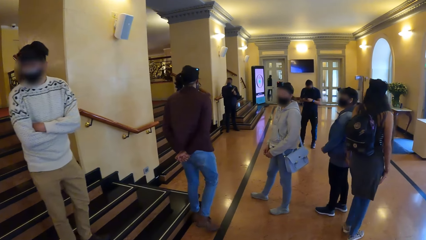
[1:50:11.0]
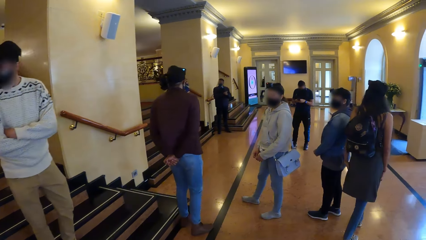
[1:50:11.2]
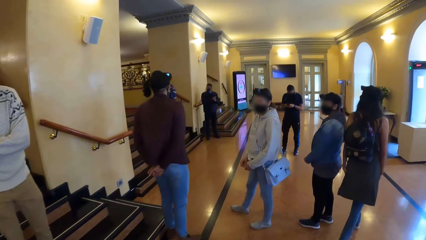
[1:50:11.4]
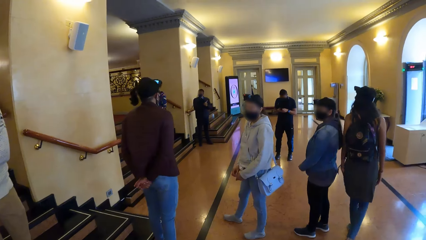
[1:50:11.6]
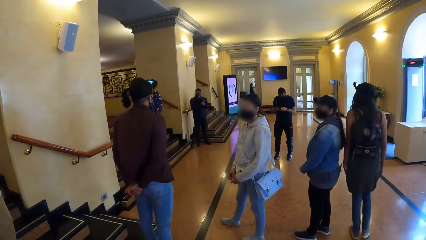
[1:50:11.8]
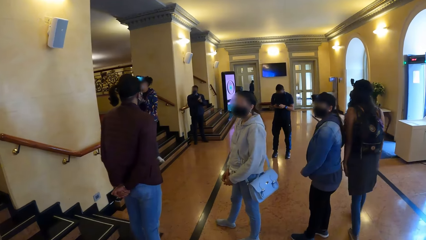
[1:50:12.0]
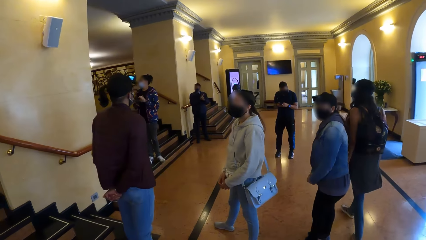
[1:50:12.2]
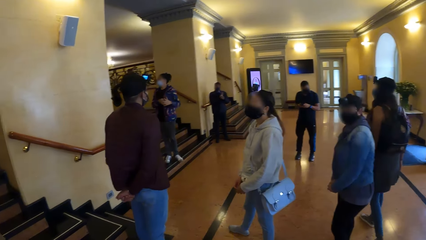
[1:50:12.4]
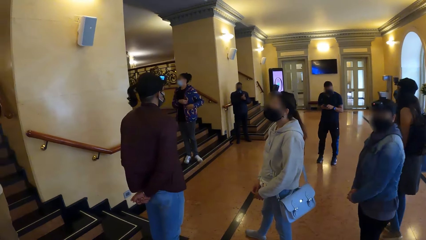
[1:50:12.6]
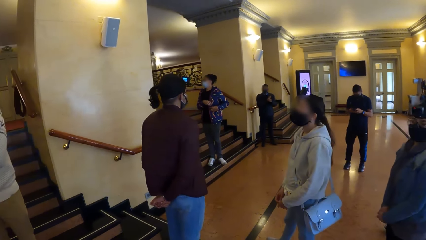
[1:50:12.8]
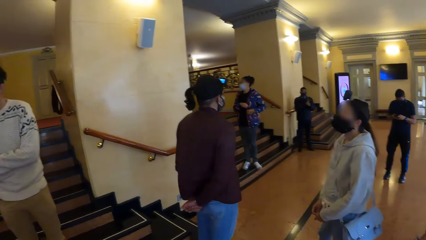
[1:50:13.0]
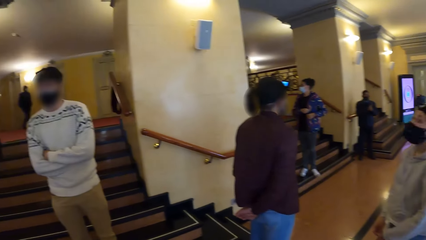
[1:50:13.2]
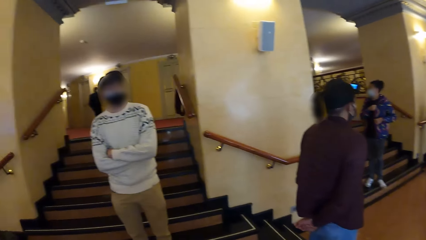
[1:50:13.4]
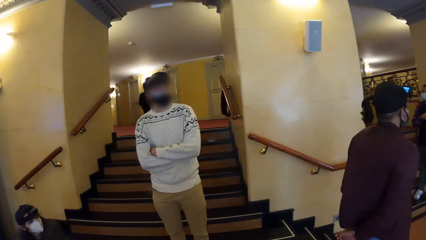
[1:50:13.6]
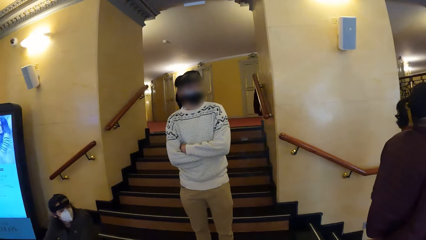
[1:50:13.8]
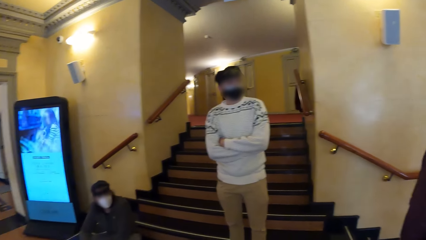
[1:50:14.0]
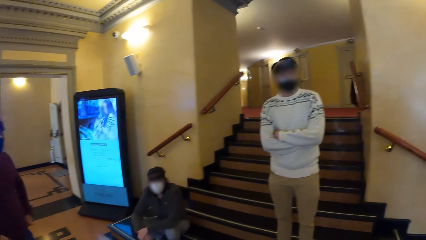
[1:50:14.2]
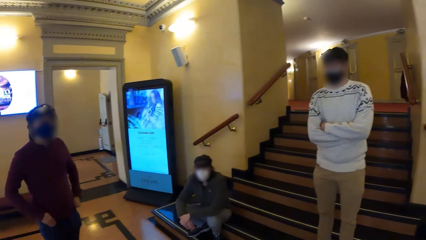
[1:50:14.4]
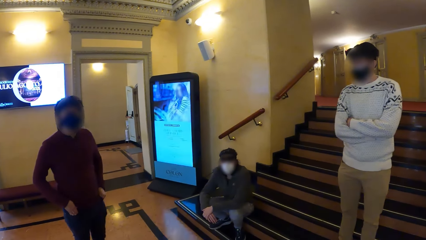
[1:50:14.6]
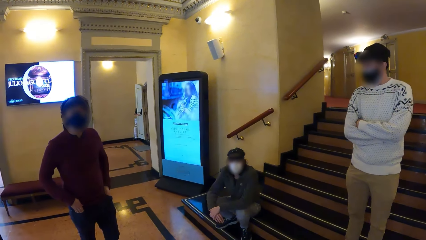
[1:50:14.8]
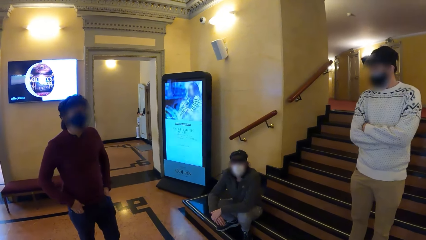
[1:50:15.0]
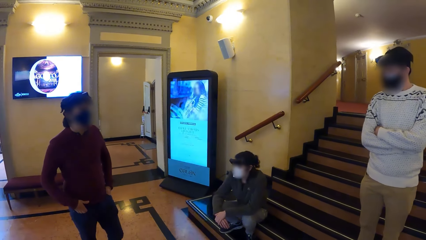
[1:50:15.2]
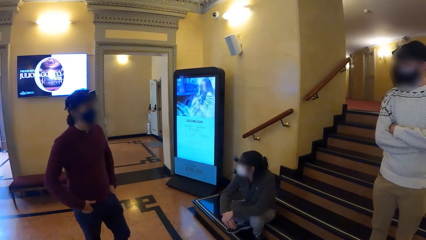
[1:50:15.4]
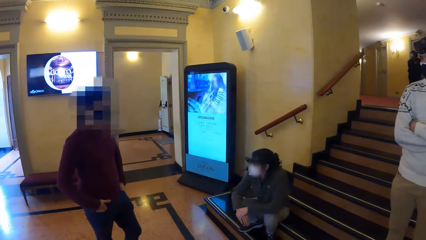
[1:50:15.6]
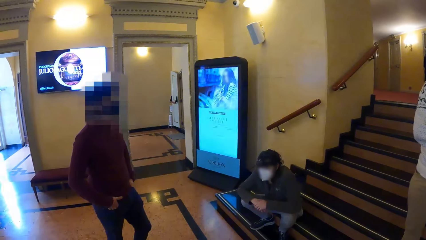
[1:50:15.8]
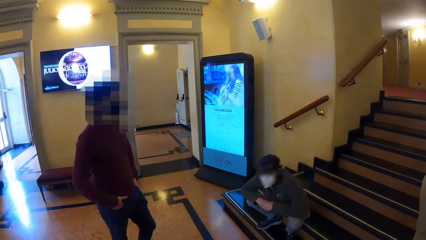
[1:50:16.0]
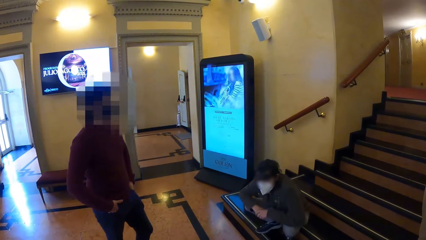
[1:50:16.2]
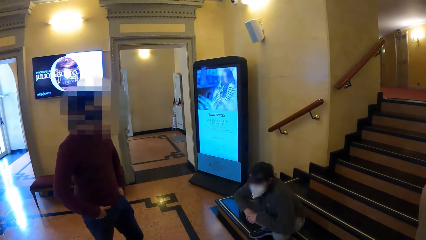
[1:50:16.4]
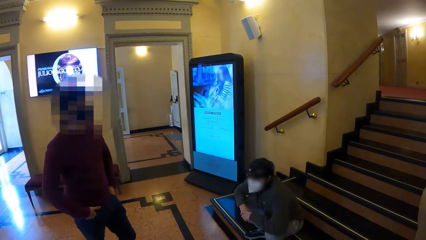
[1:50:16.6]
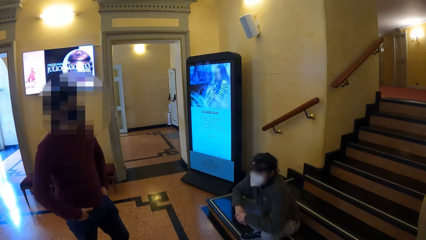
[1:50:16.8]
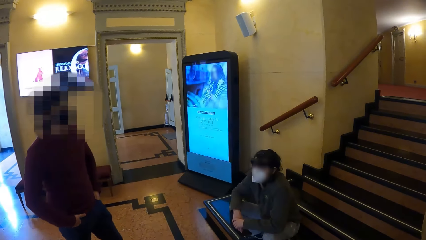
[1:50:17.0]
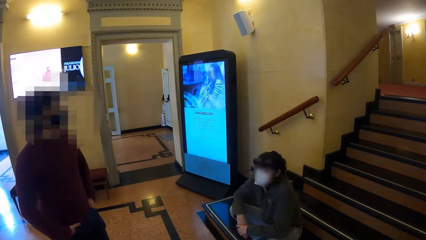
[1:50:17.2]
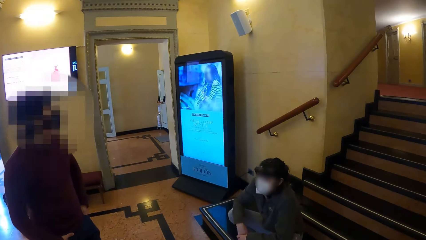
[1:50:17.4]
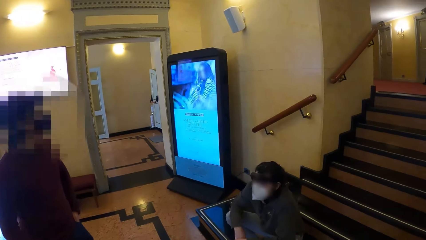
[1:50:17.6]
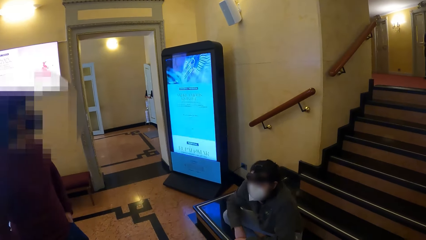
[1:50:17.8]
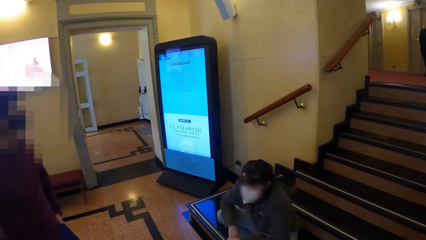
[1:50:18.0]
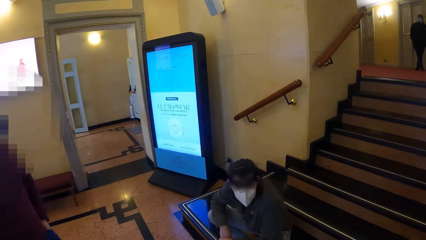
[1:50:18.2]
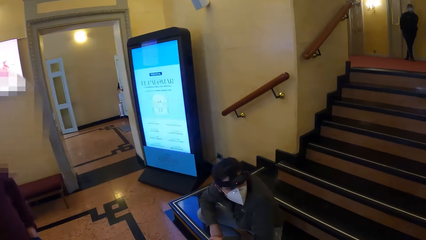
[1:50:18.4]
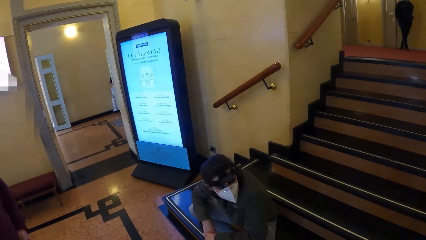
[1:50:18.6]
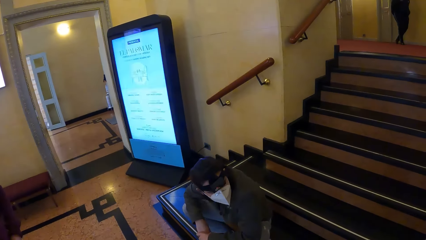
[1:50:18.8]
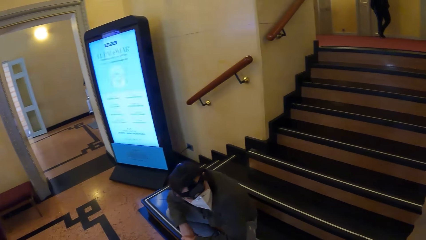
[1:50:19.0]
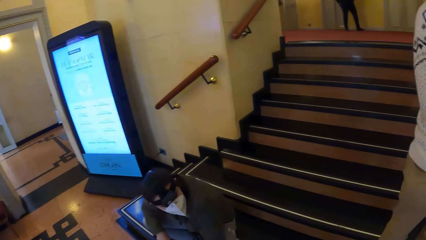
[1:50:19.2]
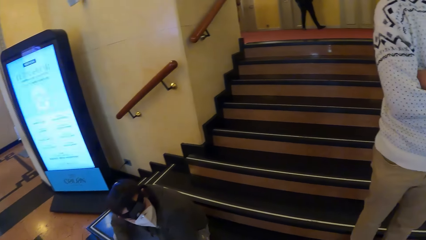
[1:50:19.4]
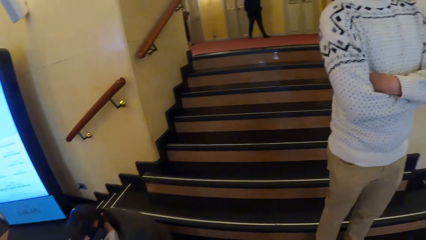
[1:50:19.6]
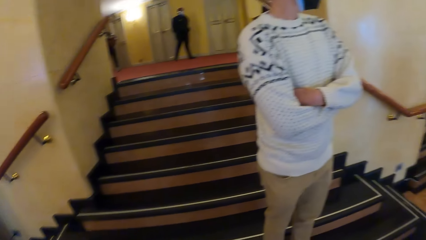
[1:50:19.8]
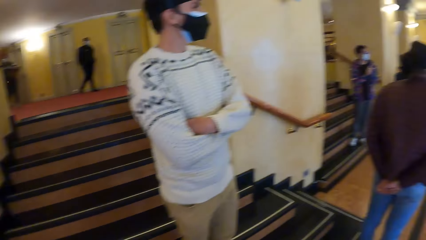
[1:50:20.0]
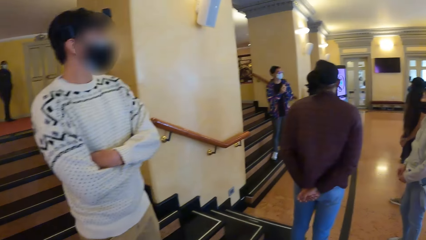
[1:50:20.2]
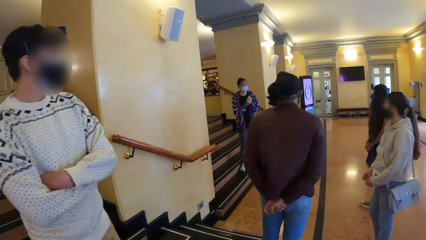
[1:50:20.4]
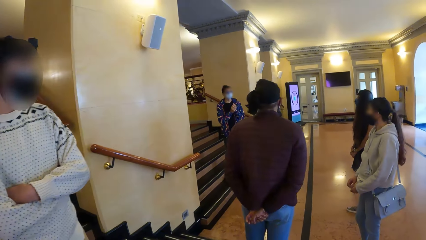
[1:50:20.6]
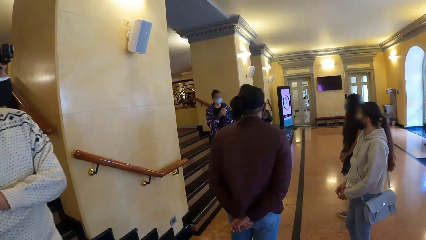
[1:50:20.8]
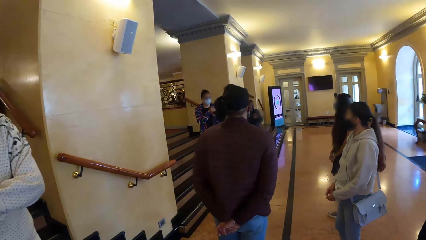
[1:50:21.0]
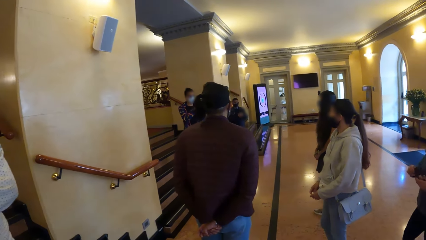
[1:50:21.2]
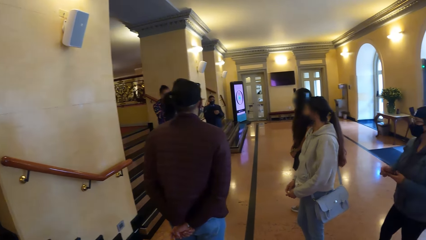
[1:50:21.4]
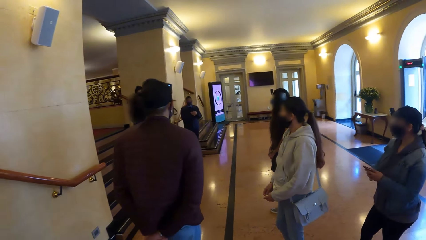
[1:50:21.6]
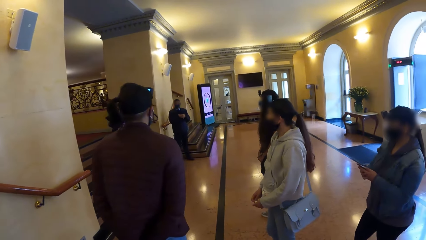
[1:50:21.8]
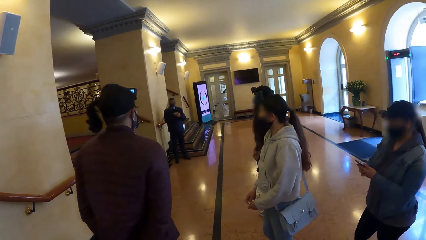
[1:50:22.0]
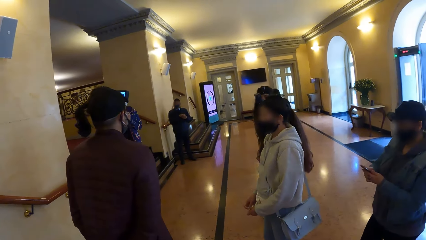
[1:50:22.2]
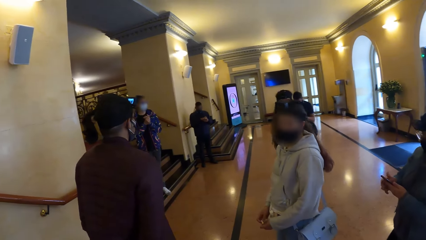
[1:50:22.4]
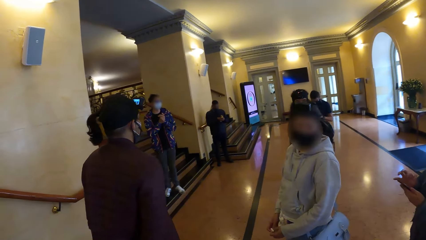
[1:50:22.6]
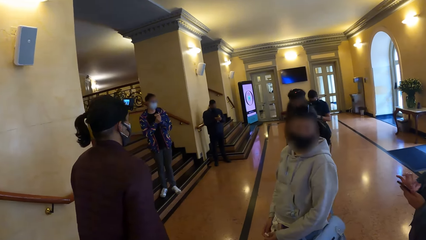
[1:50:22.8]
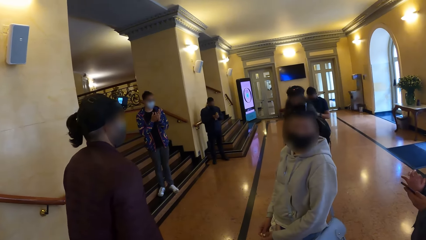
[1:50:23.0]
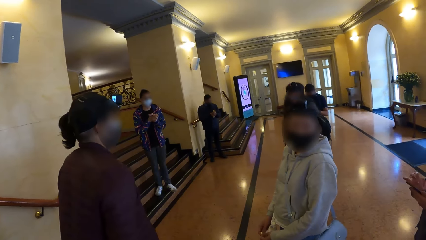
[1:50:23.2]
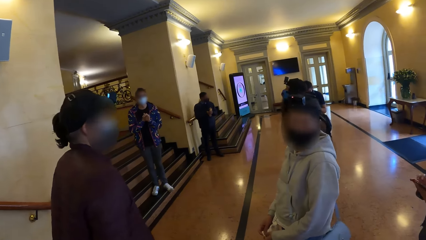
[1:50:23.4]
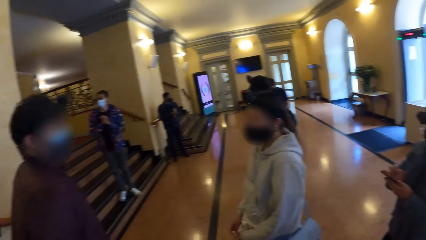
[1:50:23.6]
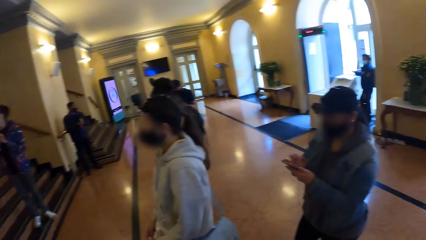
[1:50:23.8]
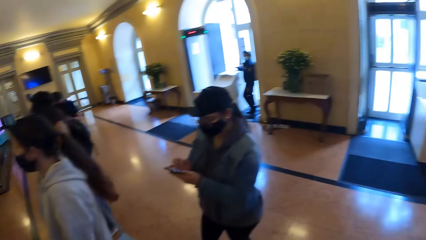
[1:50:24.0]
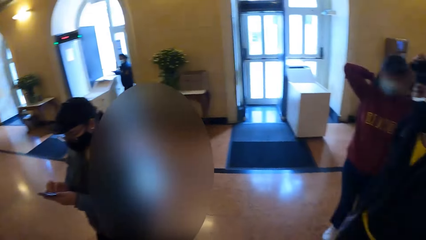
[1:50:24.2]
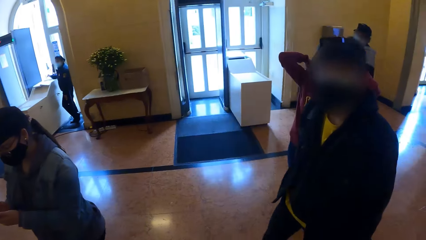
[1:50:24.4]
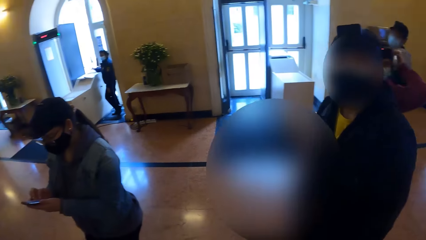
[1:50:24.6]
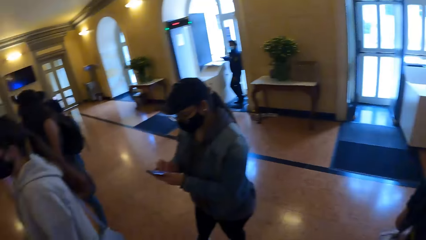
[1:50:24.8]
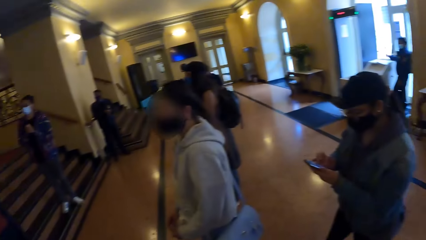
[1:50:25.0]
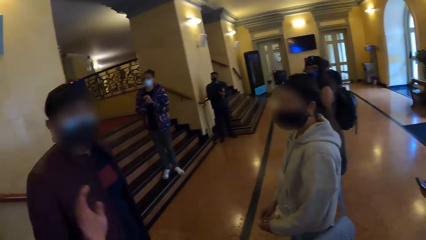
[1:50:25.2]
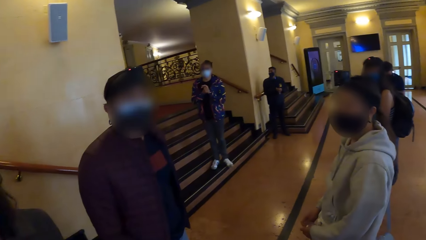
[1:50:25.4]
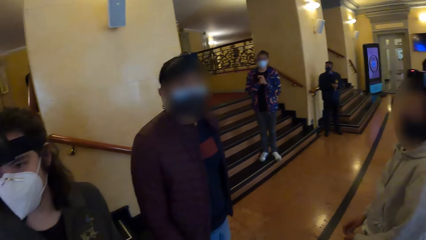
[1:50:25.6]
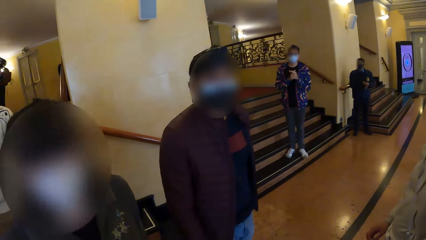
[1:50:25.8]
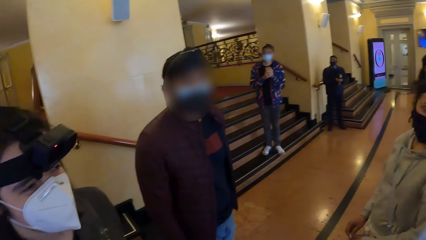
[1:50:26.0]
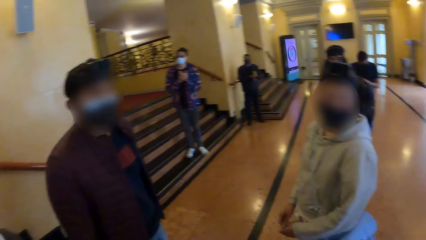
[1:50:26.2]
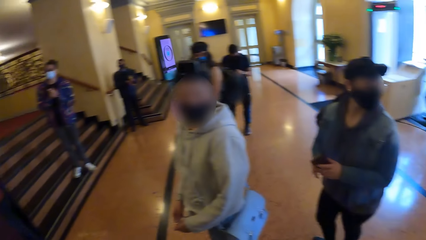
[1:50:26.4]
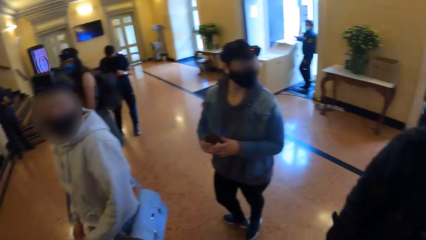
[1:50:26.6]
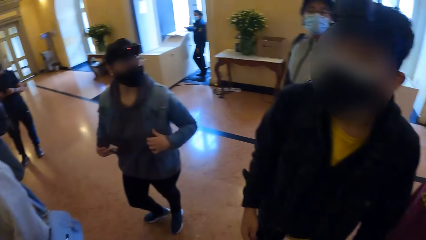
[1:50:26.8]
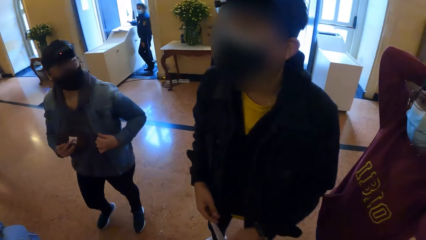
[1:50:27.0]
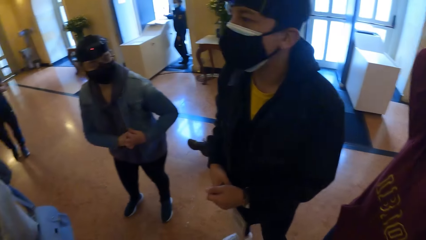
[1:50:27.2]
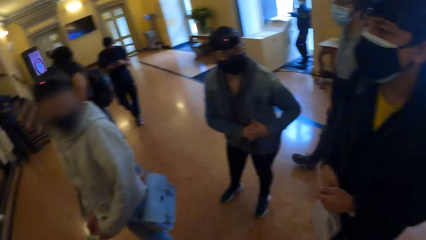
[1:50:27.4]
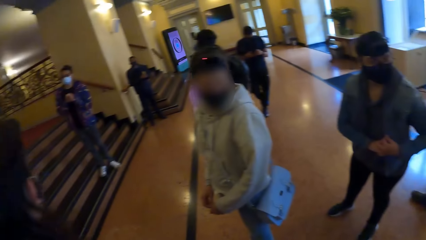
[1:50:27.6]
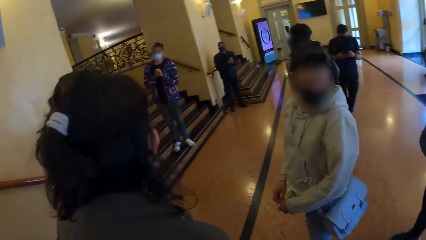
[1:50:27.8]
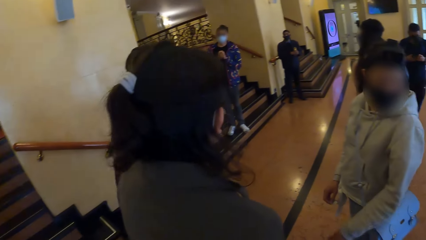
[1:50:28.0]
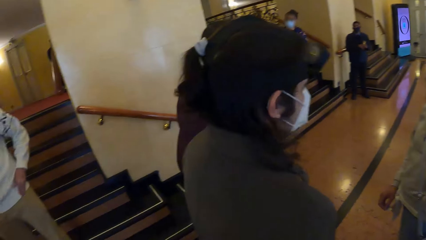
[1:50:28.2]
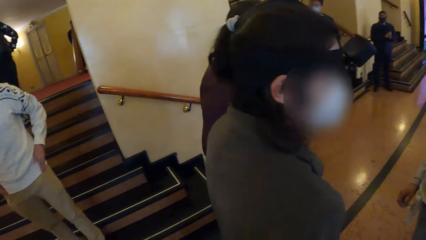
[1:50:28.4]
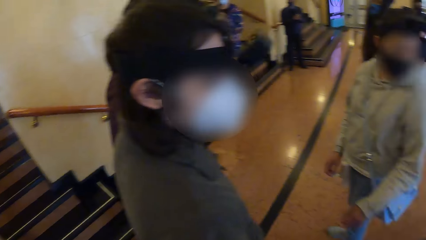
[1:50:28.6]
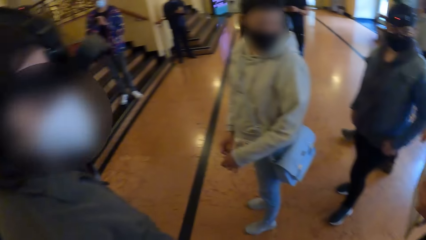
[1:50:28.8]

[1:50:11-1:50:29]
The camera wearer moves around. They look around. A man converses with another man. A woman operates a phone with her hands. The camera wearer converses with the group of people. The woman holds her jacket with her left hand. She places the phone into her cloth pocket with her right hand.
